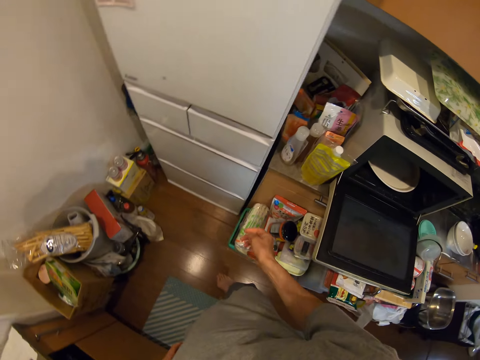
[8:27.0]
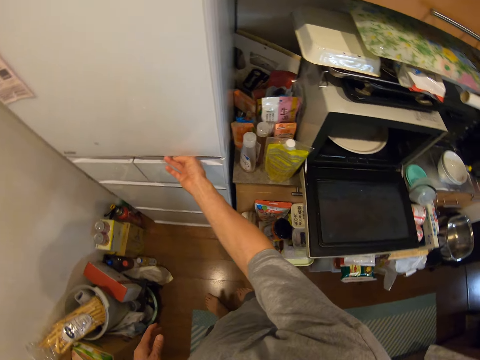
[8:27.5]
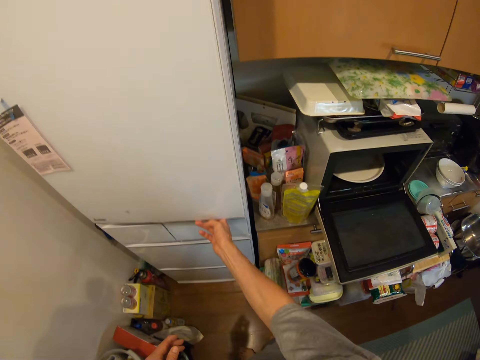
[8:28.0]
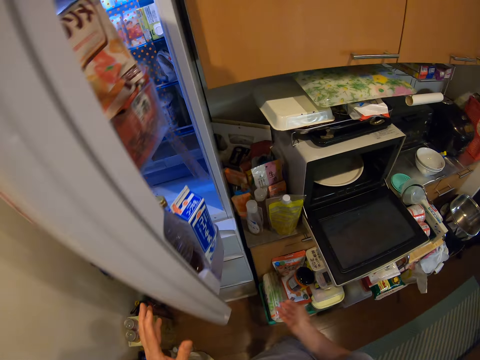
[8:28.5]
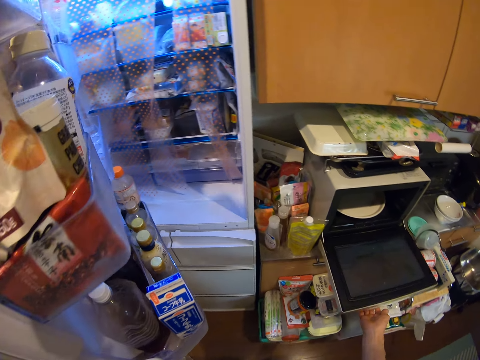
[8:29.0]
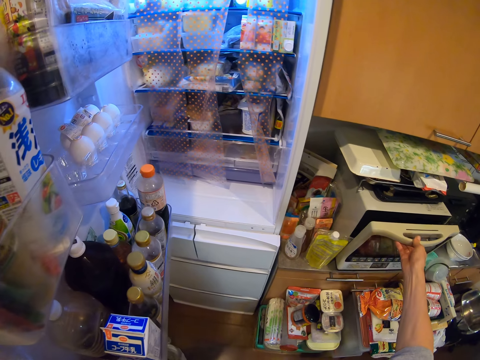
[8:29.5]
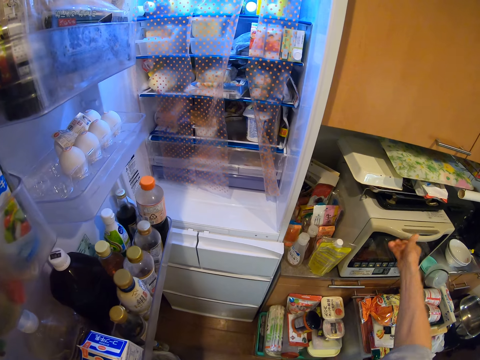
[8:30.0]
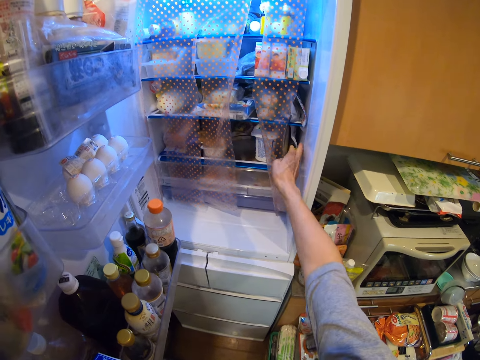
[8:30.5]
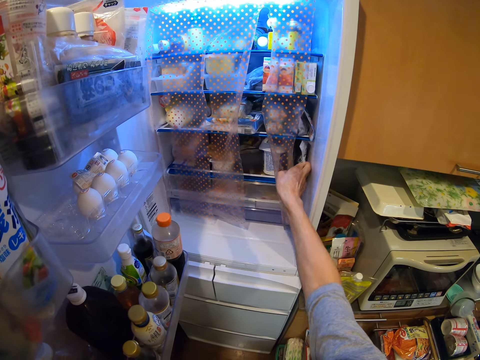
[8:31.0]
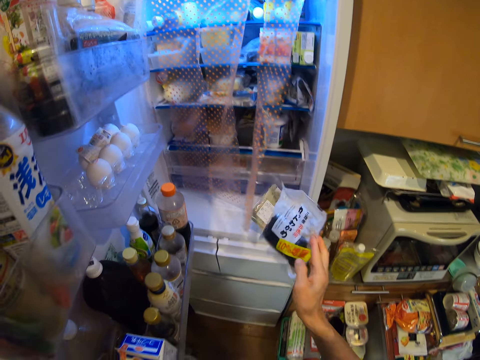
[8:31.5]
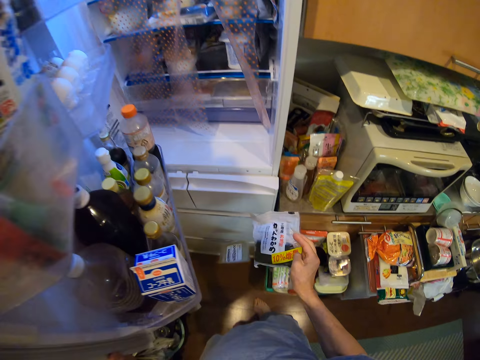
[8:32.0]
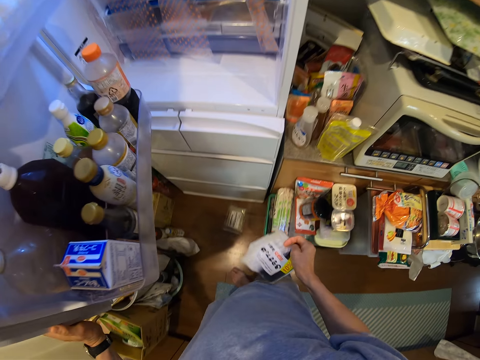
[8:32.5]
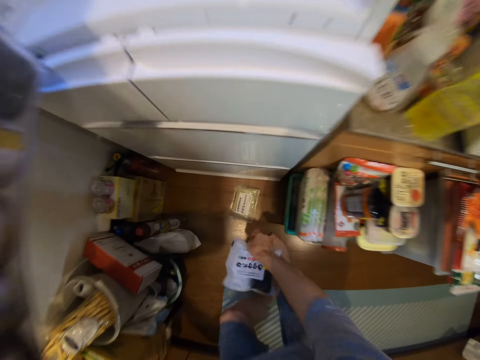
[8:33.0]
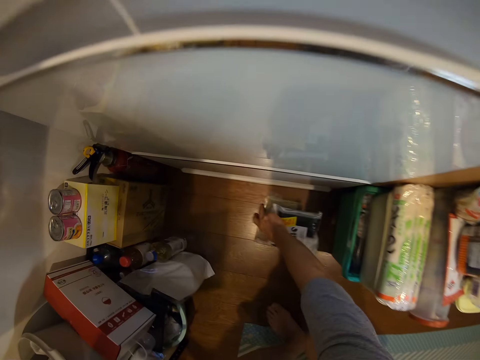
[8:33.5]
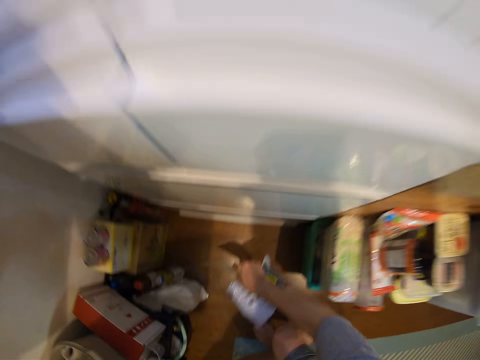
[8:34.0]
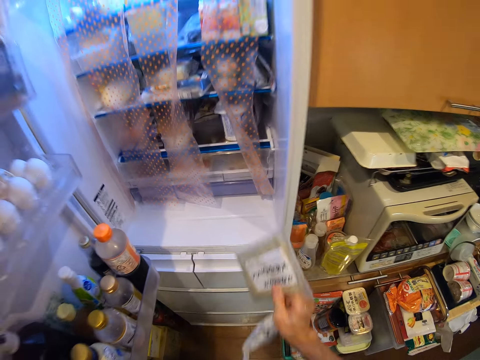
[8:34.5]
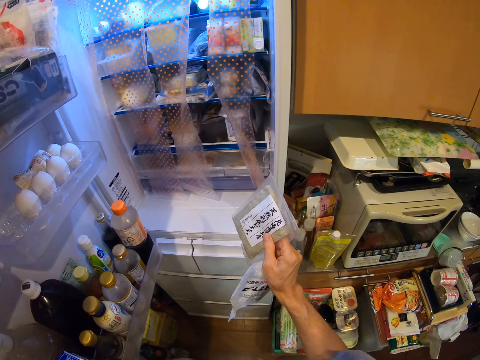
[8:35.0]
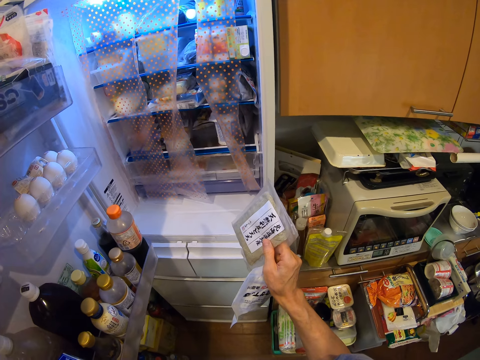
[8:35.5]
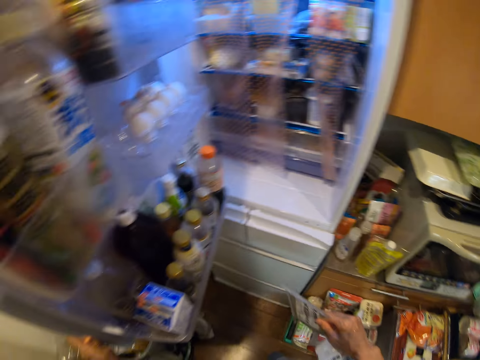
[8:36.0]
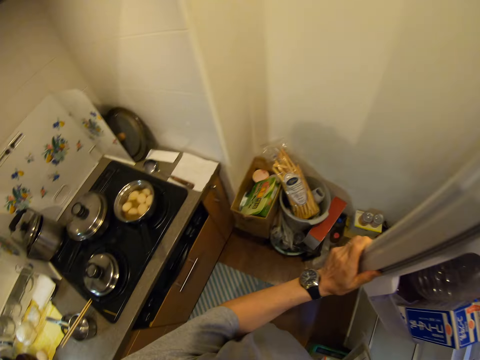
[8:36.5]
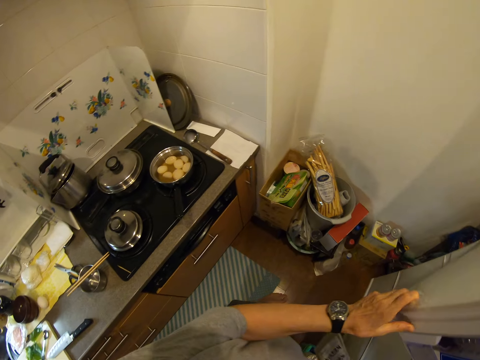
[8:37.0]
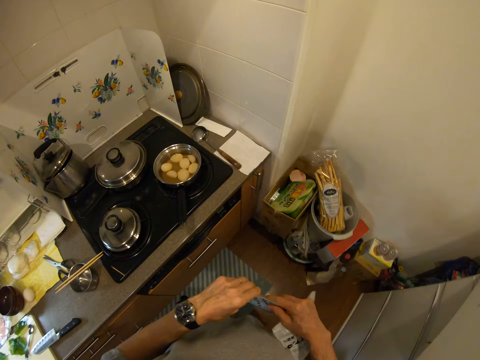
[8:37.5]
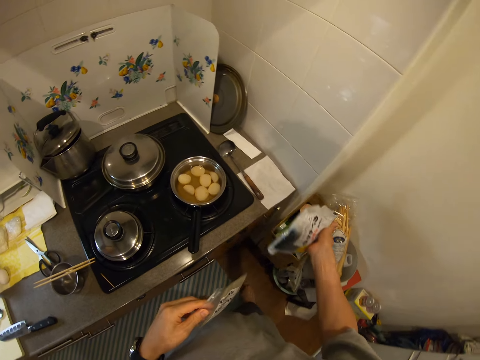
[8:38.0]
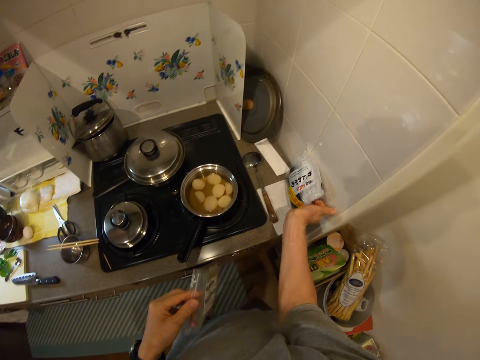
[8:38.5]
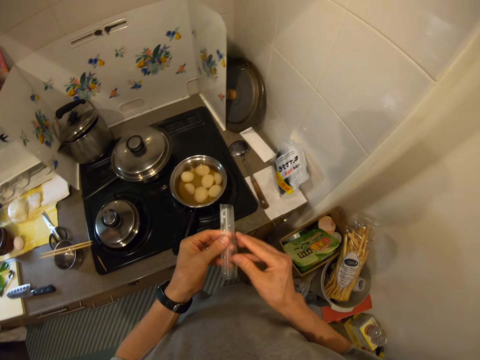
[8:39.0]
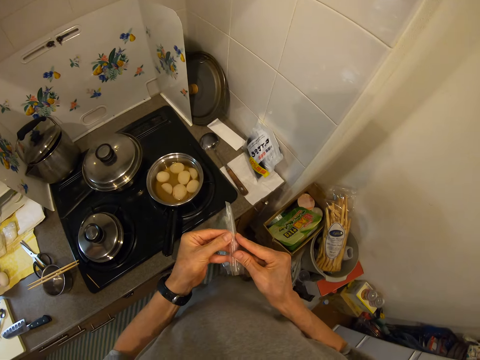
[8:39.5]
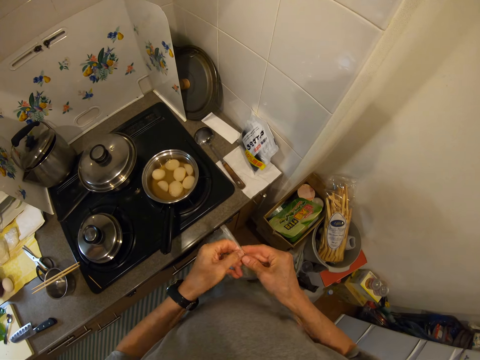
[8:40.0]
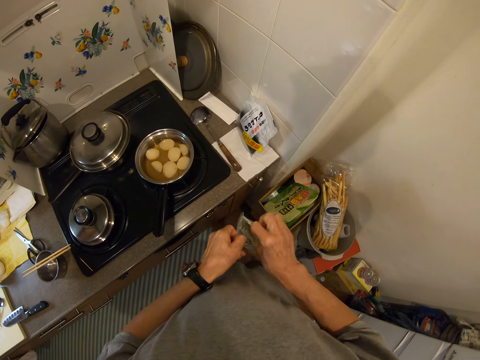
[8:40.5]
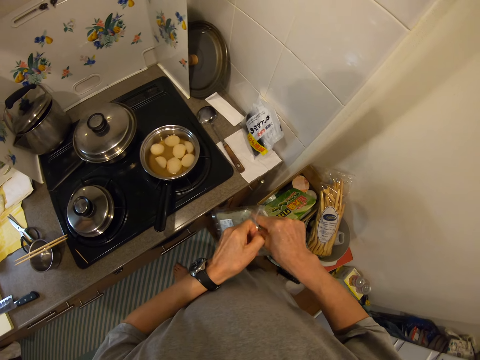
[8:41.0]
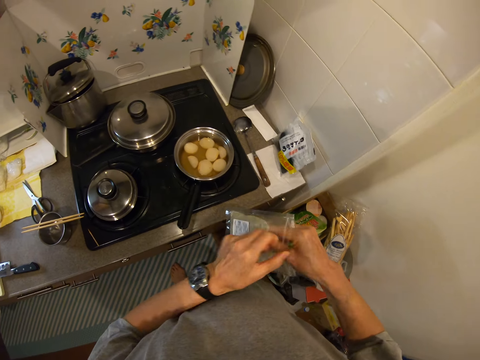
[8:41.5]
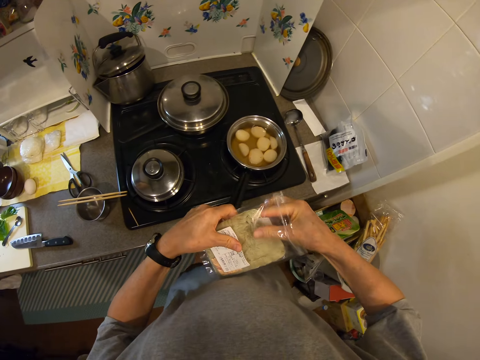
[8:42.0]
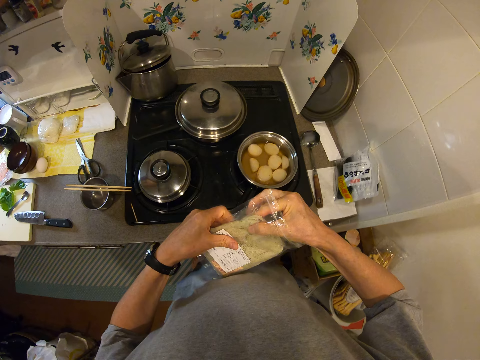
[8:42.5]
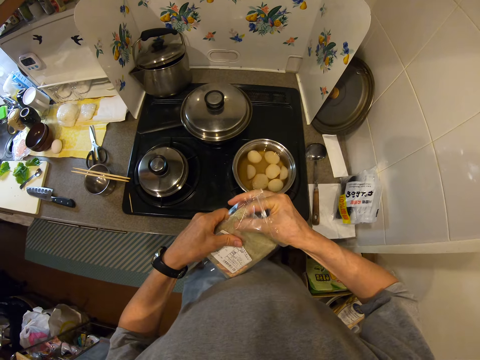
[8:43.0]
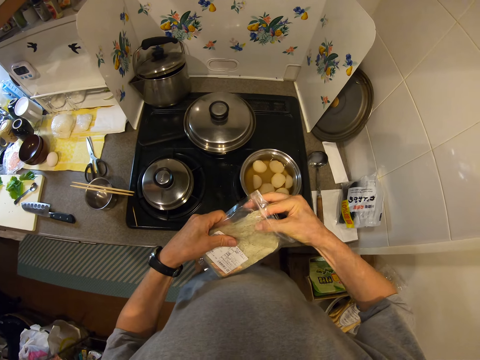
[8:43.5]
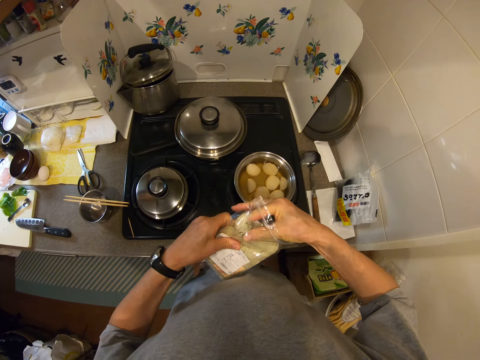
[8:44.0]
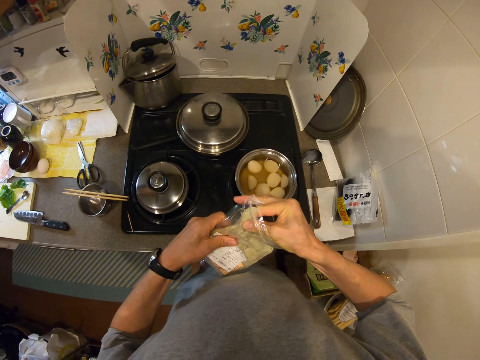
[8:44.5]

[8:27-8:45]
The camera wearer opens the refrigerator door. They close the microwave door. They pick a packaged food from the refrigerator. They pick another small fallen packaged food from the floor. They close the refrigerator door. They drop one of the packaged foods on the kitchen slab. They open the other packaged foil bag food of noodles. They pick food from the foil bag.

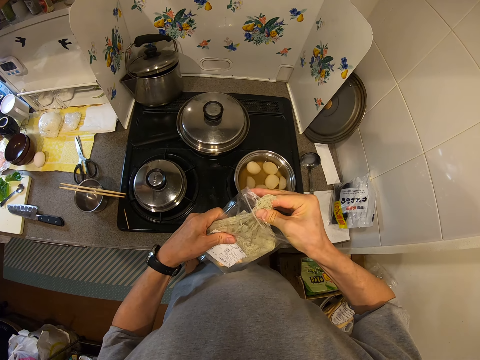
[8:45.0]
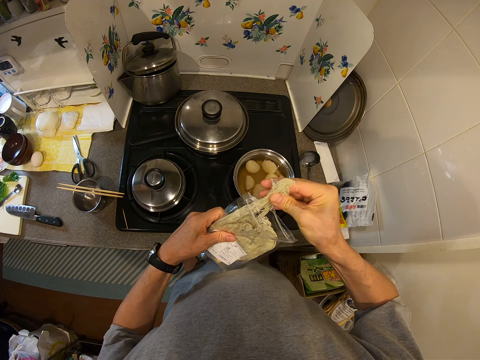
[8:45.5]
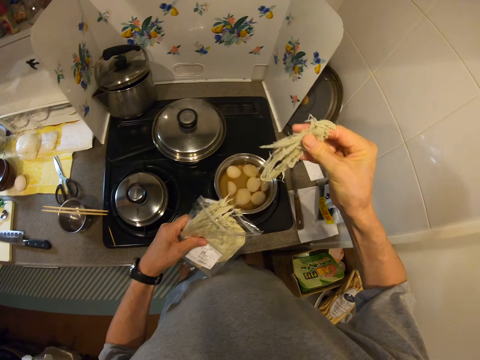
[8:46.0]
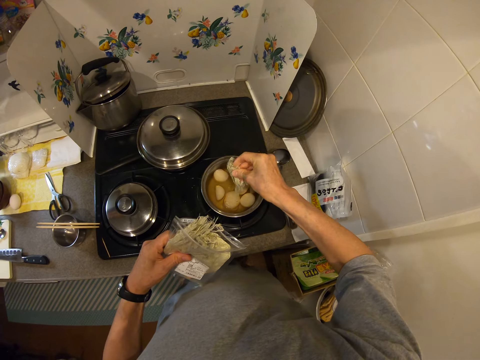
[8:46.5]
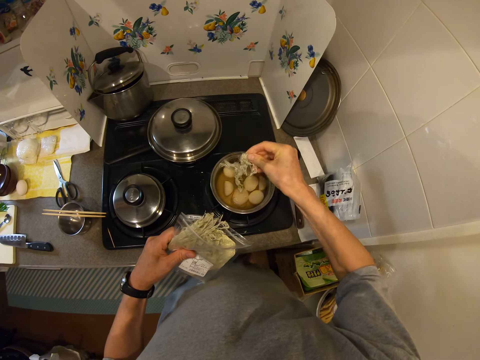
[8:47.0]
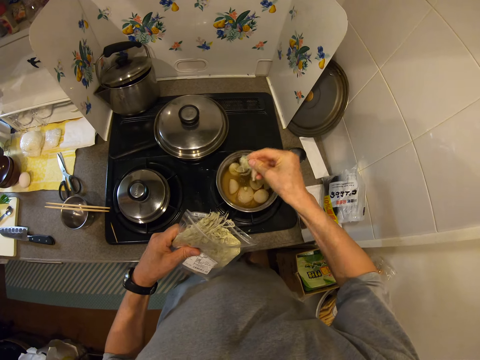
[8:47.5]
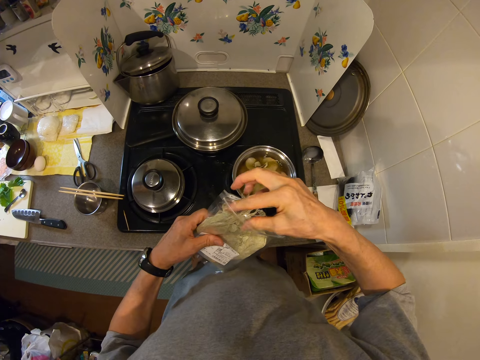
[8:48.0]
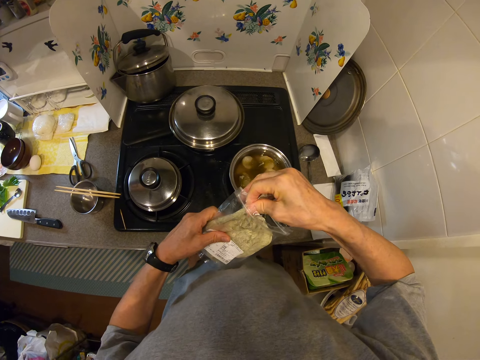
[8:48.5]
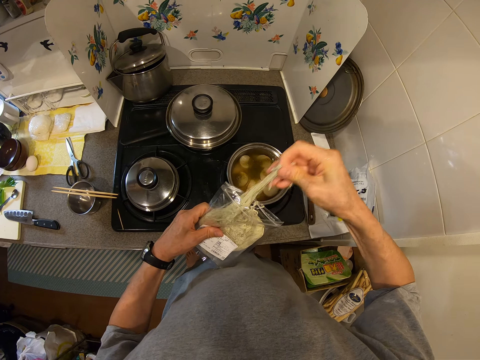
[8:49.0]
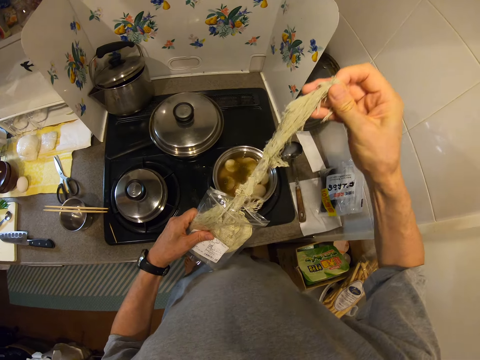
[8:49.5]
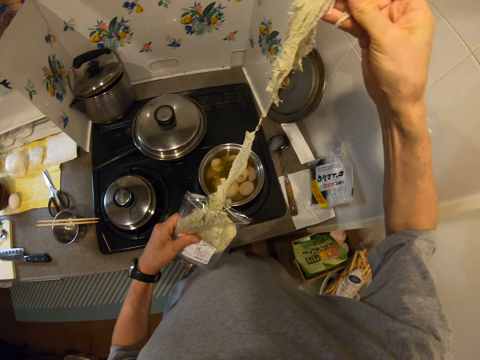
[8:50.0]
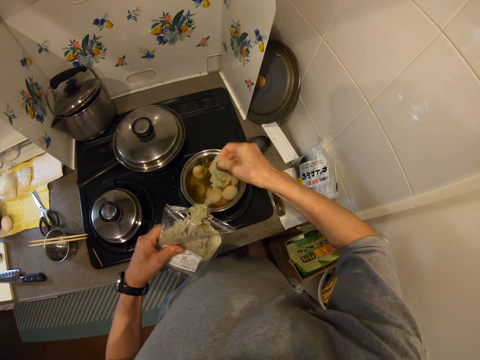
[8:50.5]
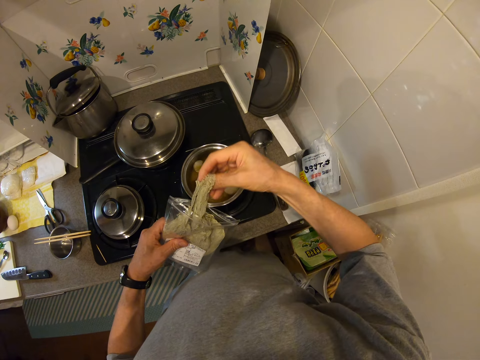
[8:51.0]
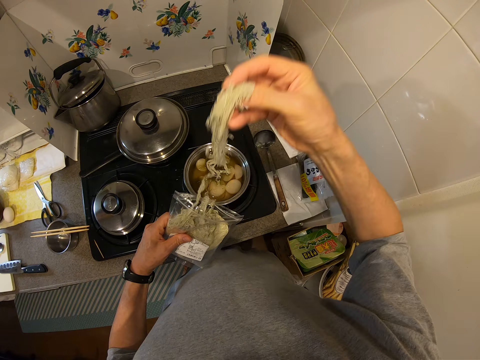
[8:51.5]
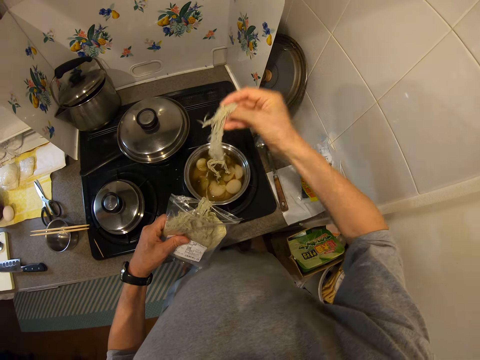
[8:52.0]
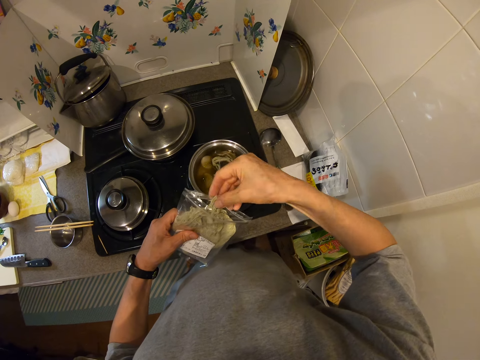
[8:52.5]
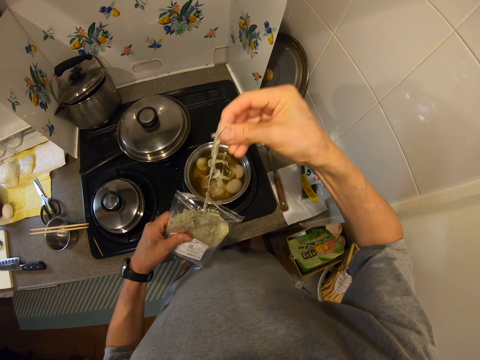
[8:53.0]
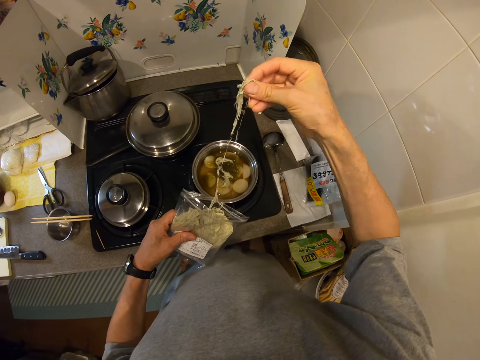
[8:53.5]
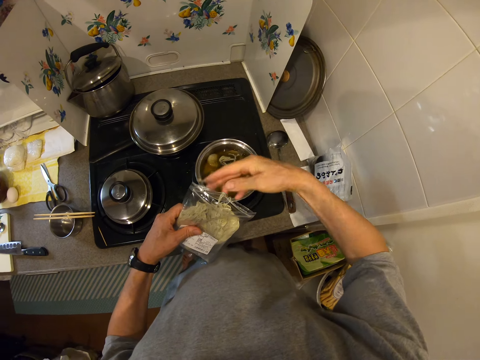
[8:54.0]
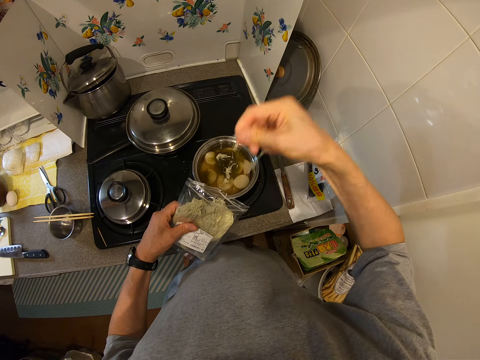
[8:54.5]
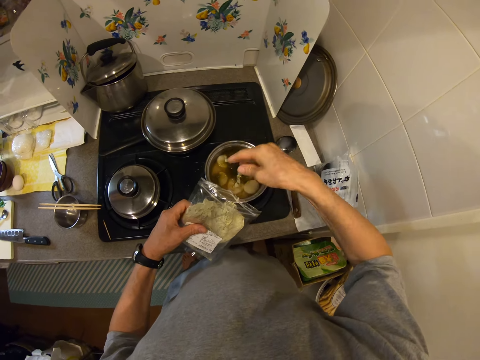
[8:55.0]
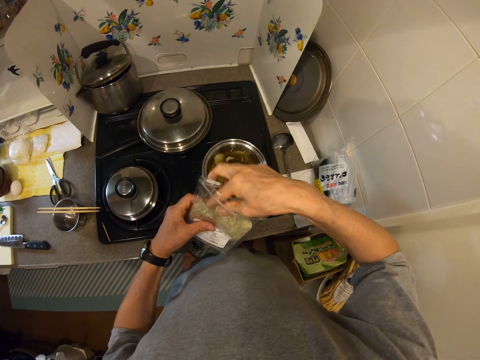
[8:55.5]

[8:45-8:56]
The camera wearer puts the food or noodles inside the second pot or sufuria. They pick food from the foil bag. They put the food inside the second pot. They put the noodles in the sufuria.
